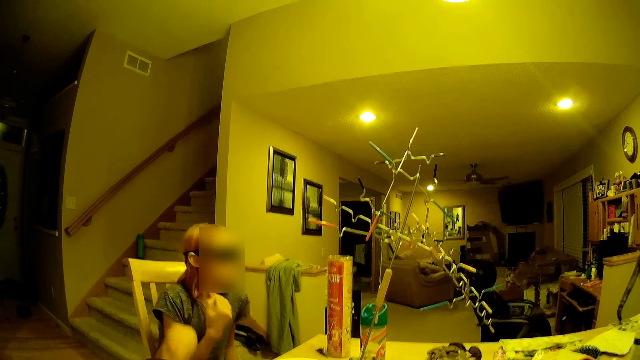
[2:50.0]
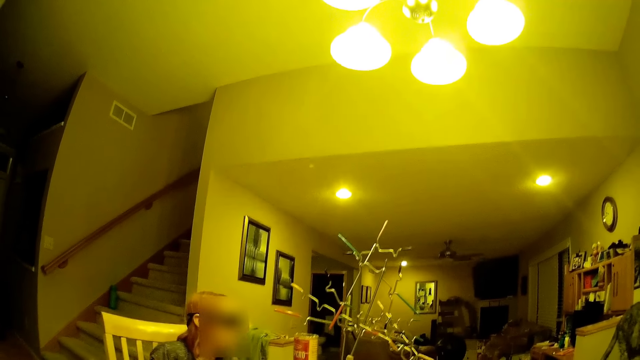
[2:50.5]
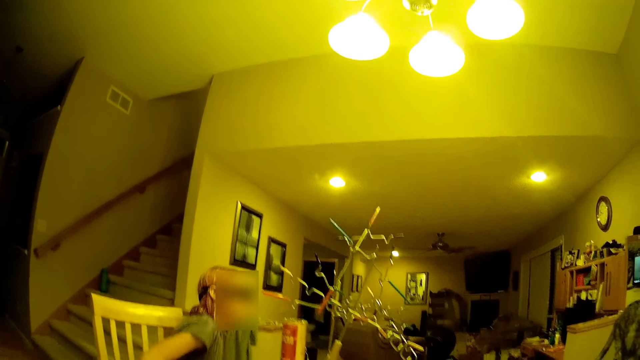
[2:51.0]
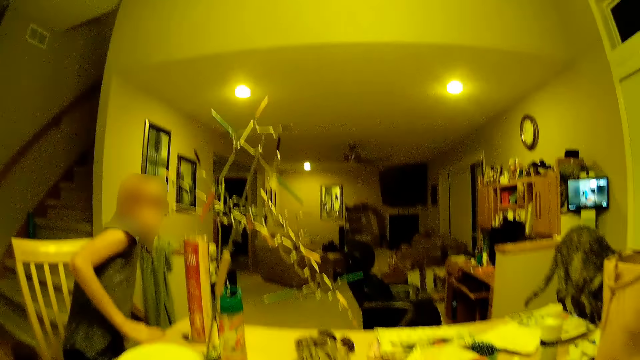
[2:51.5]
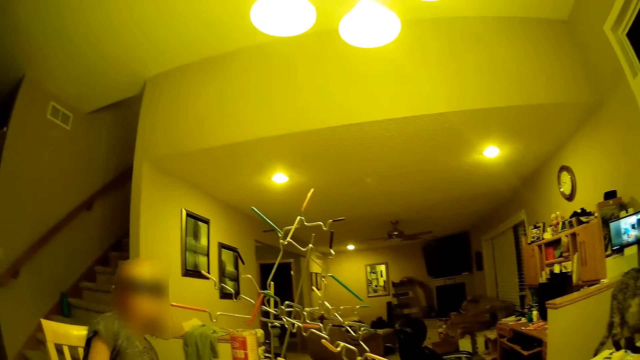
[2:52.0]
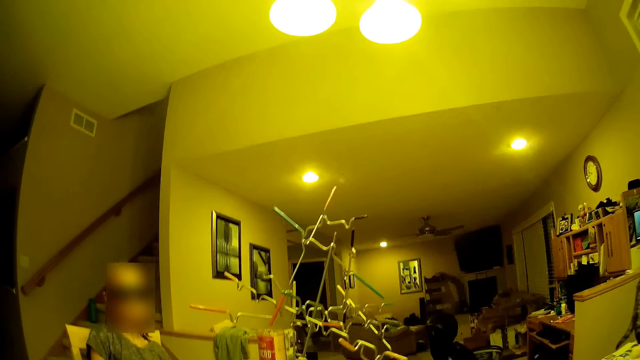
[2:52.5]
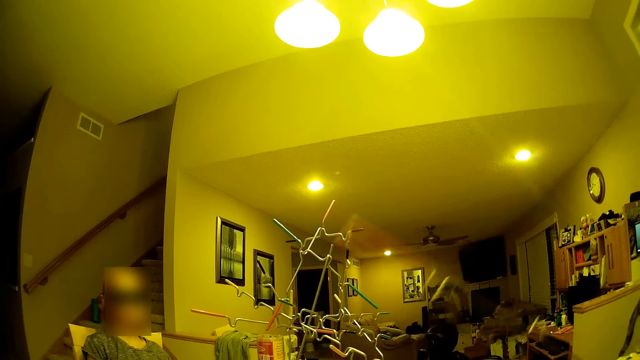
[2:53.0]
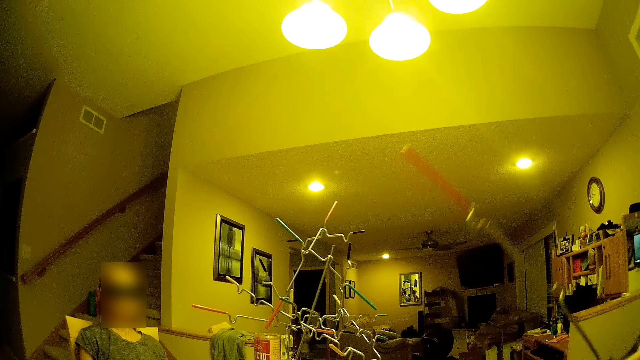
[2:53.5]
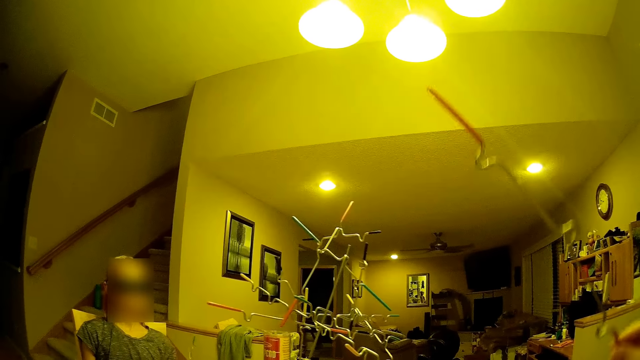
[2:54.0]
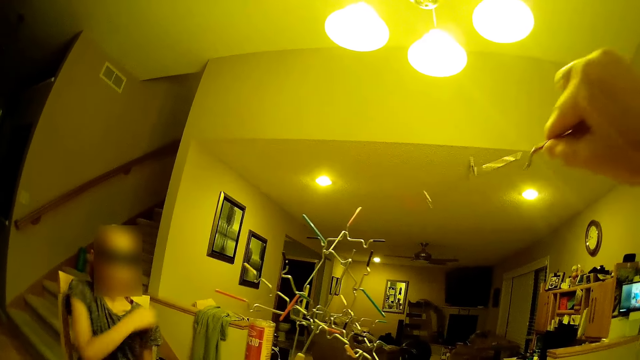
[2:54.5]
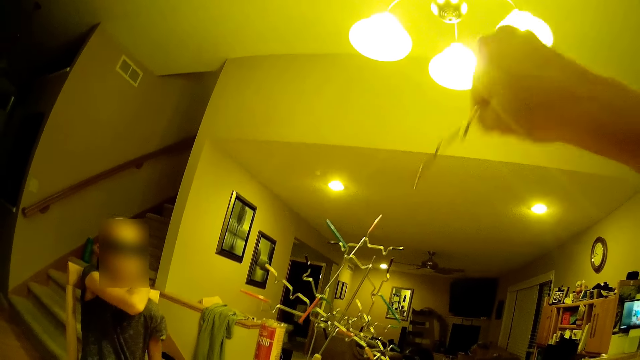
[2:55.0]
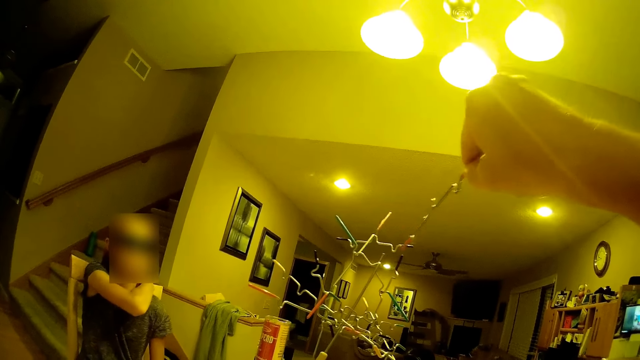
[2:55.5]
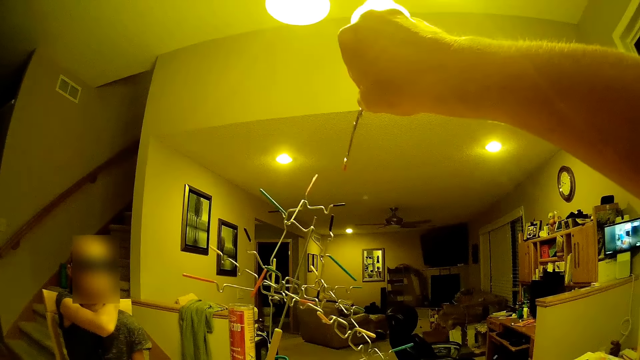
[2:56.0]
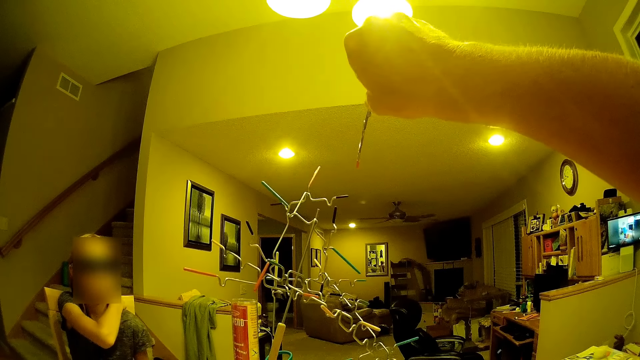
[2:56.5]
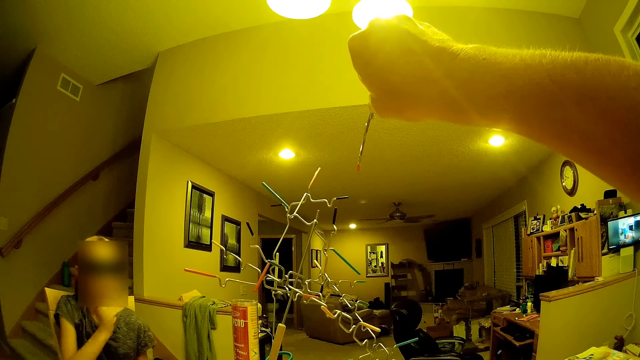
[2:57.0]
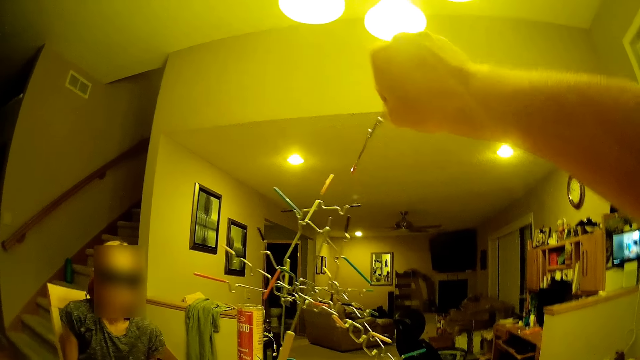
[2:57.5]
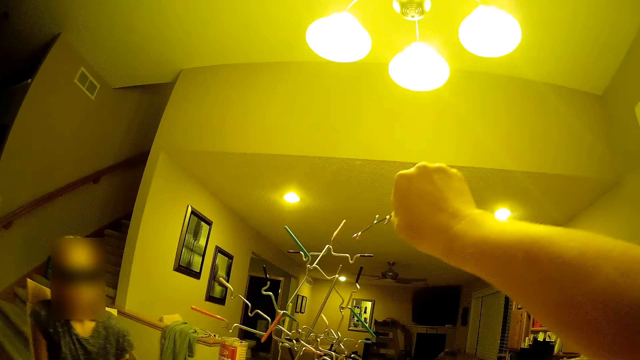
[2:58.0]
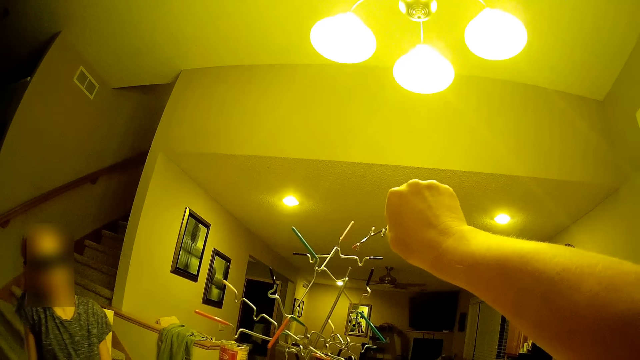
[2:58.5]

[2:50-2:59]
The camera wearer holds the game board stick on her right hand. A person fixes something in the room.

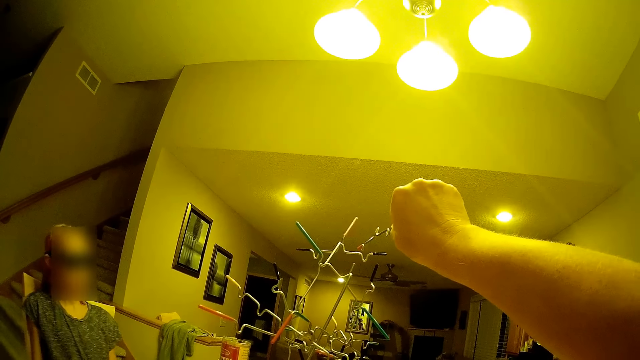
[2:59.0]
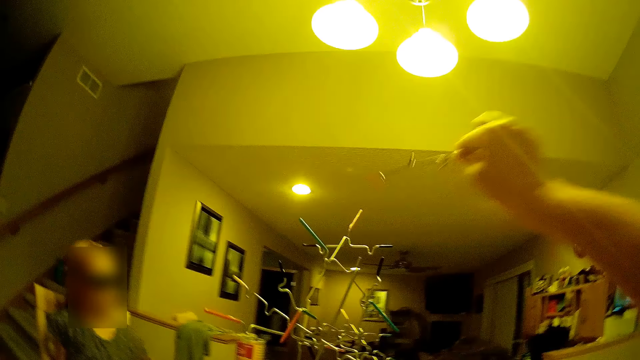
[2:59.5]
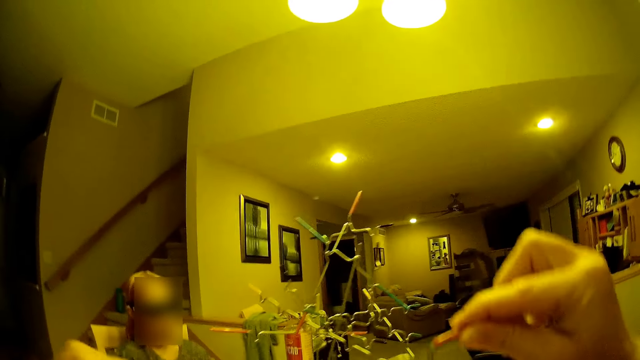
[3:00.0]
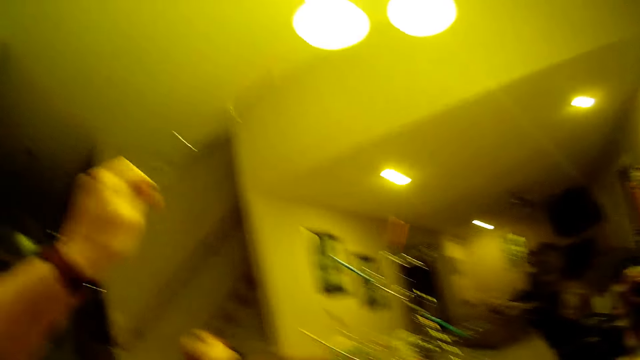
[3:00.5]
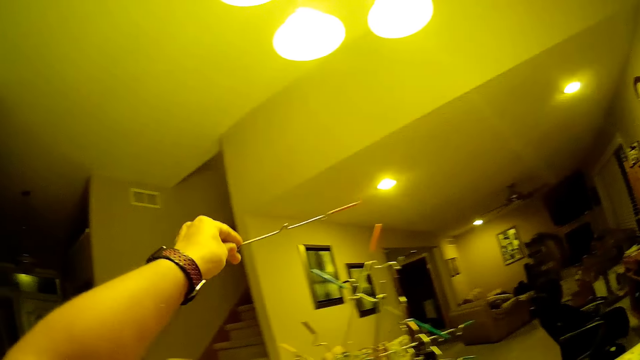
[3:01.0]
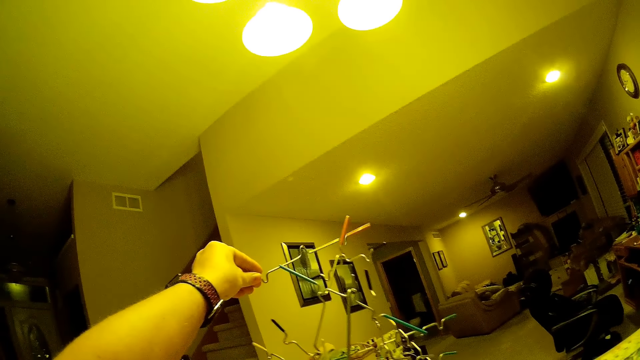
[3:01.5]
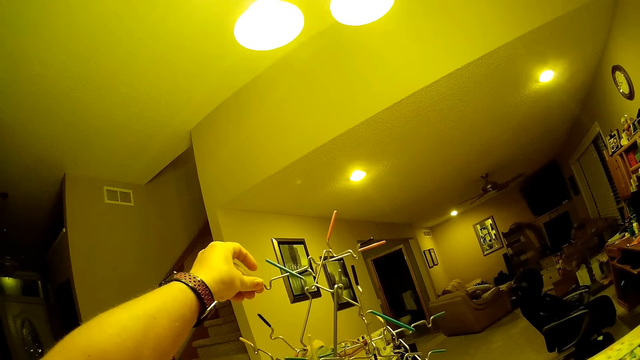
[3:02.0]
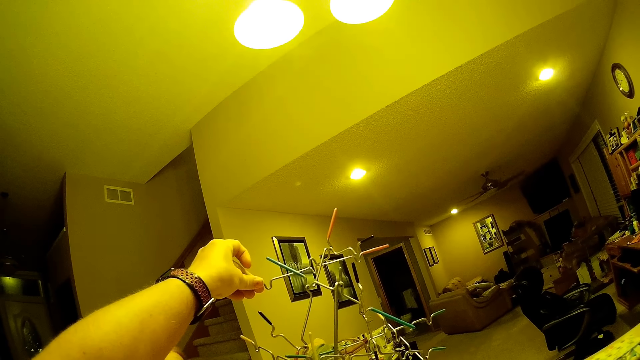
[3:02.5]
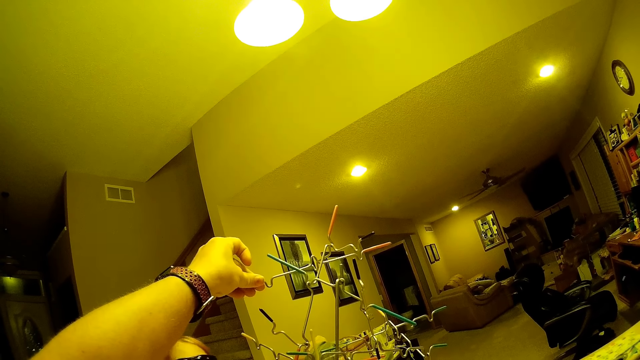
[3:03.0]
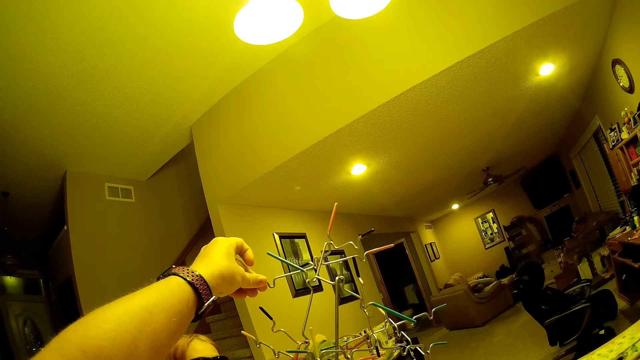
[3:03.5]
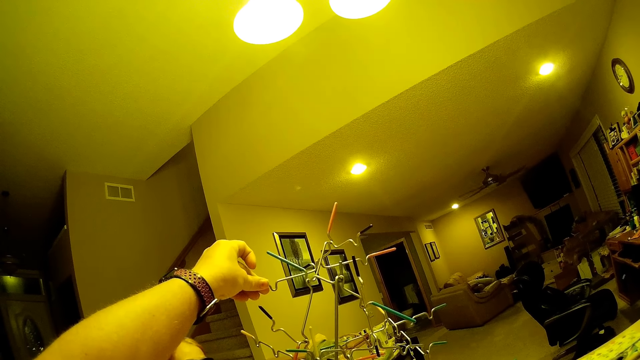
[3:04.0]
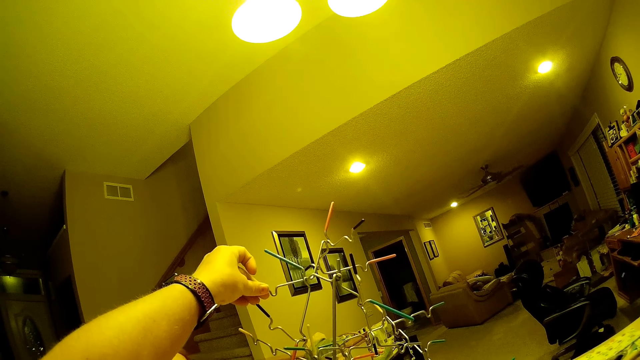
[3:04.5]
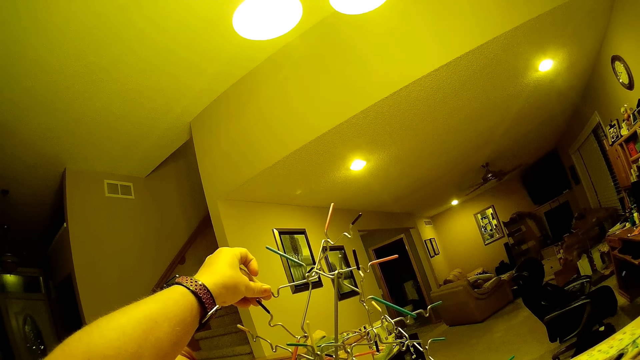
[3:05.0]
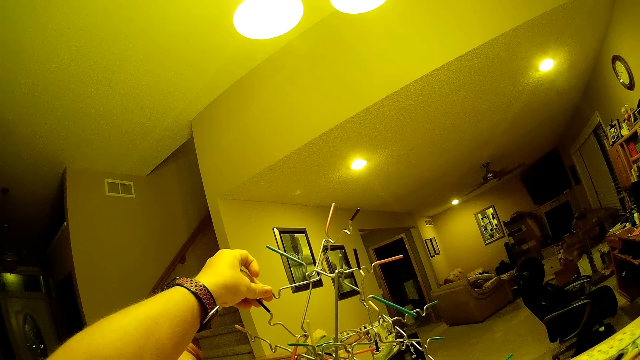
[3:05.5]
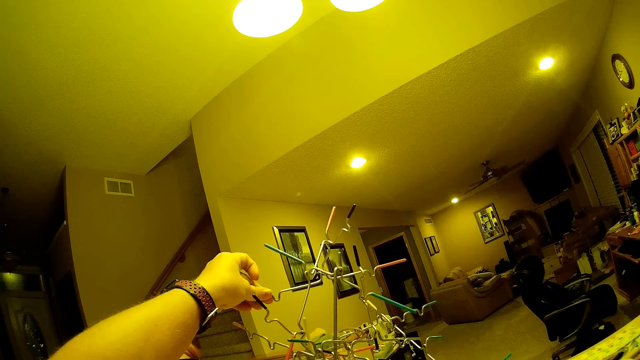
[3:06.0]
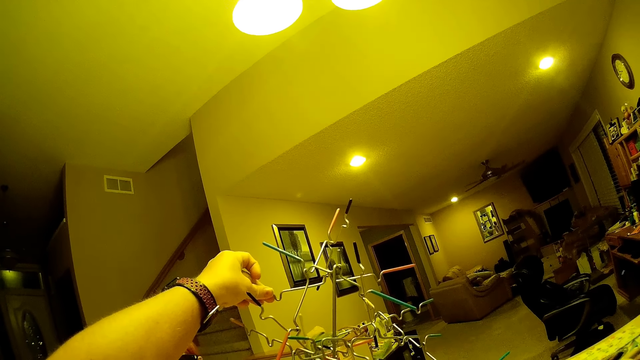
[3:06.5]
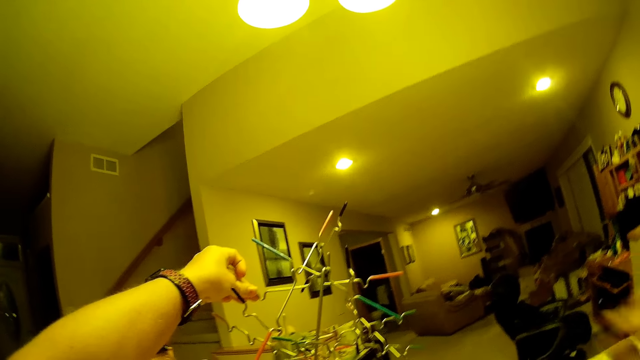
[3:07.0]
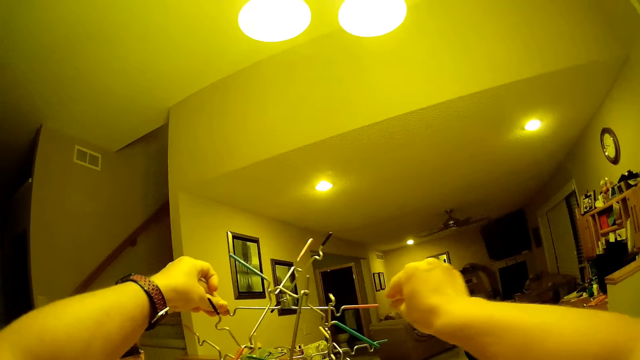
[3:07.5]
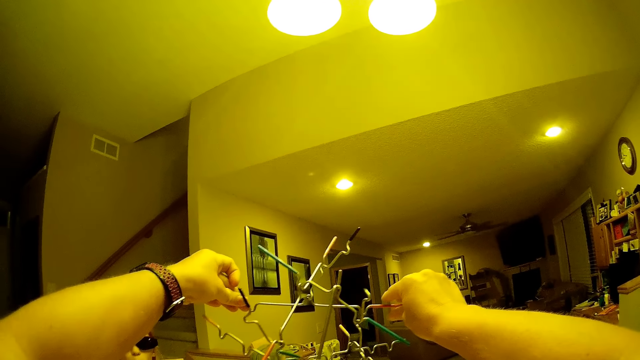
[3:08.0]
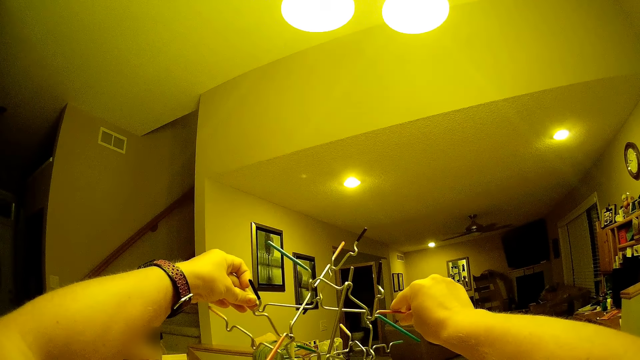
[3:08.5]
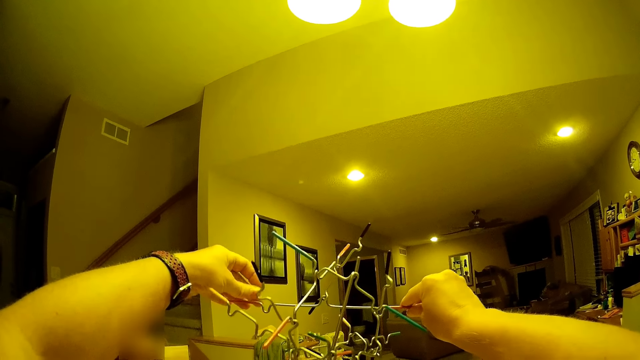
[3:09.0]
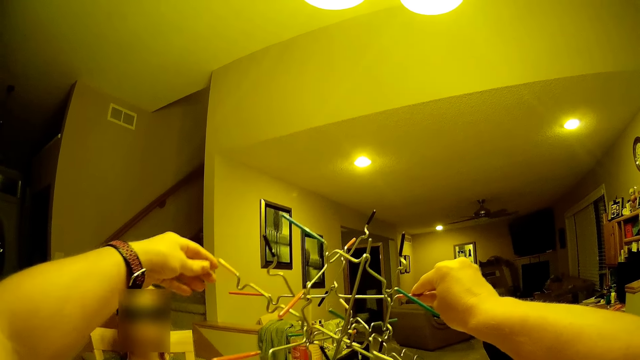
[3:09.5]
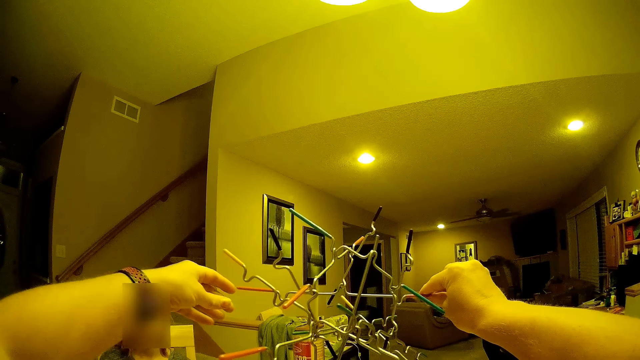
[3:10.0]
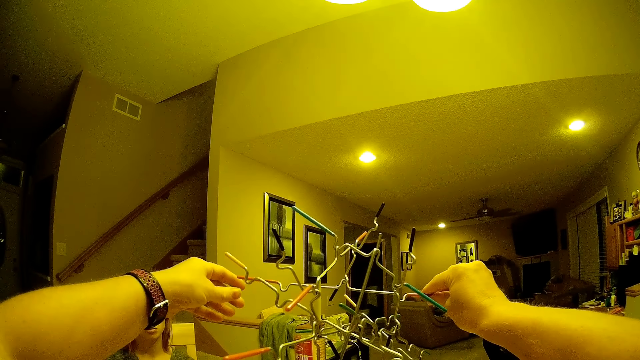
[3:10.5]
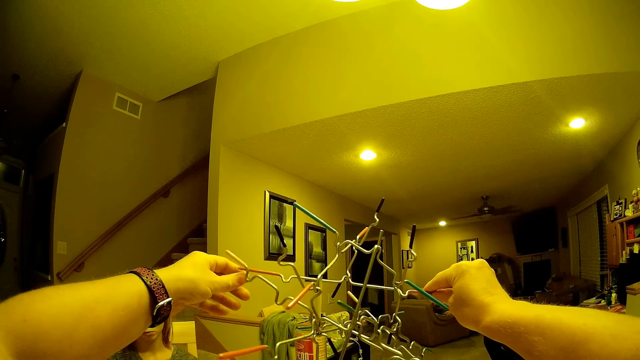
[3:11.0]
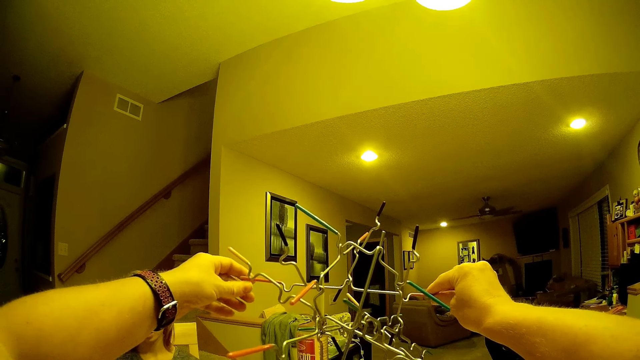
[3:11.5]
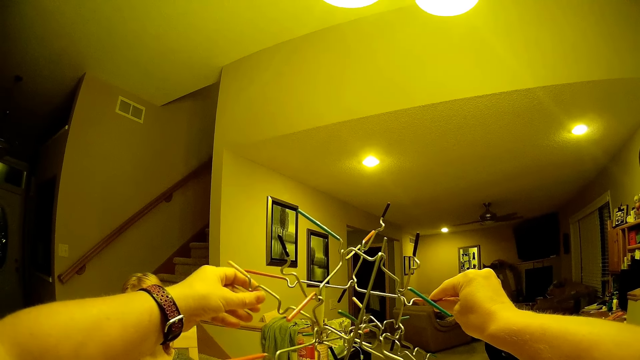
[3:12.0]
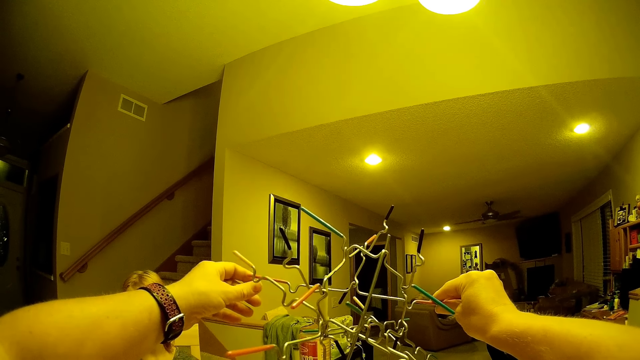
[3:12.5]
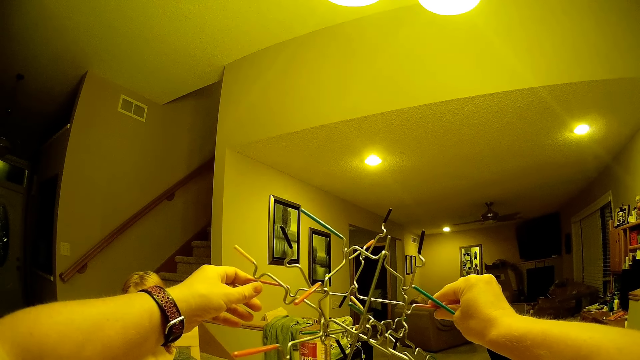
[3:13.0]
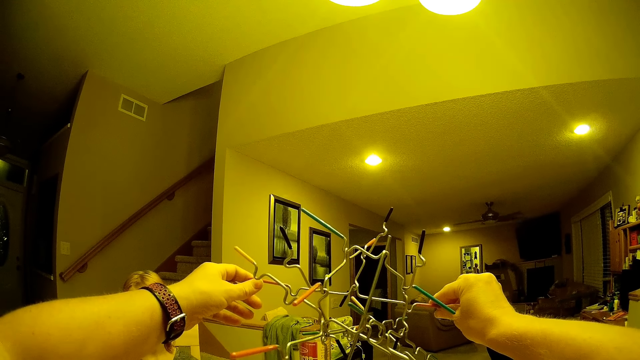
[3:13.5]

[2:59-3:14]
The camera wearer puts the game board stick on the tower. He holds the game board stick with his hand.
